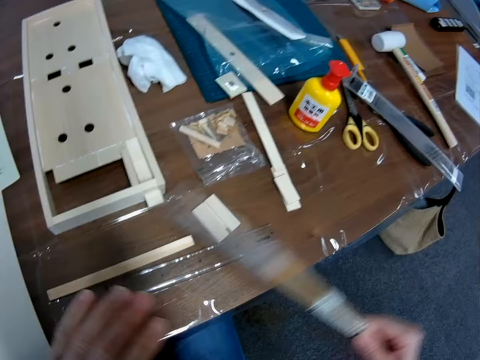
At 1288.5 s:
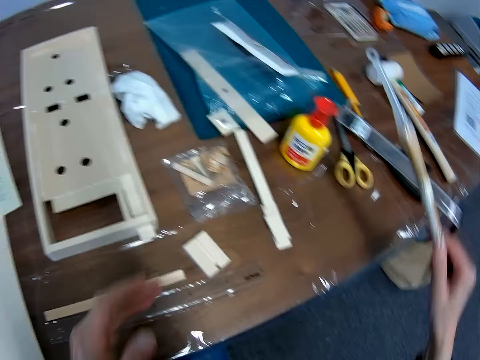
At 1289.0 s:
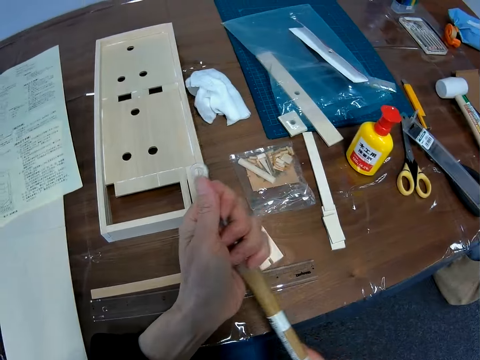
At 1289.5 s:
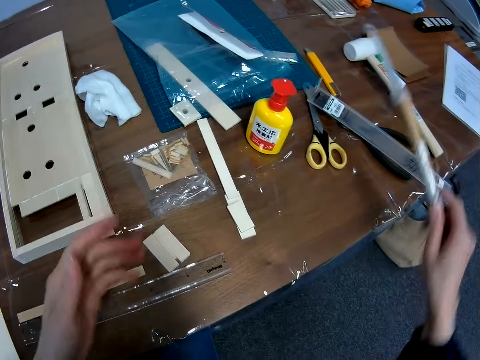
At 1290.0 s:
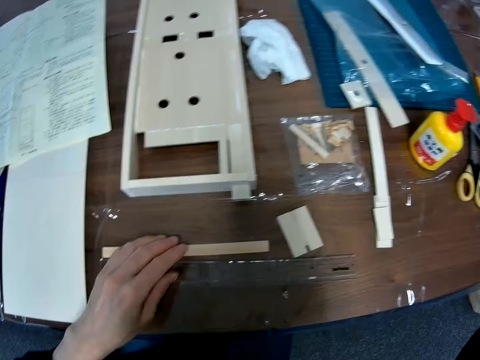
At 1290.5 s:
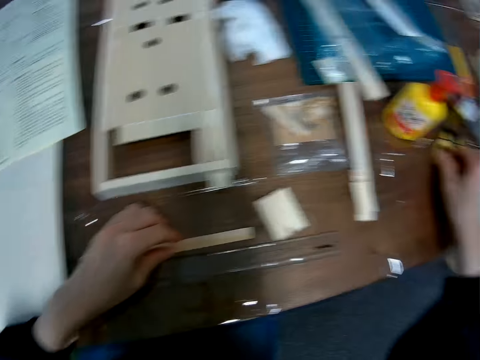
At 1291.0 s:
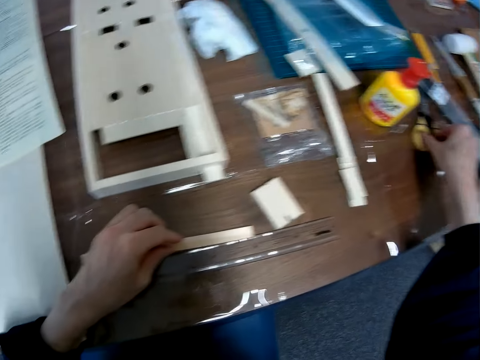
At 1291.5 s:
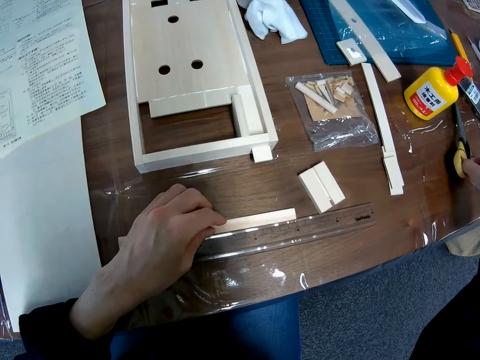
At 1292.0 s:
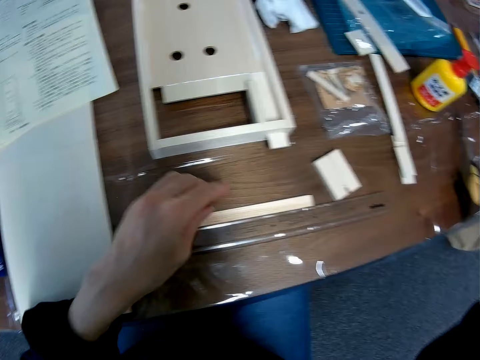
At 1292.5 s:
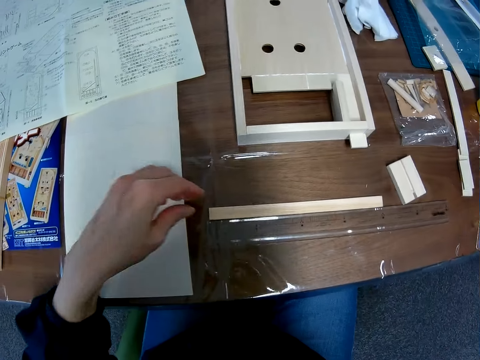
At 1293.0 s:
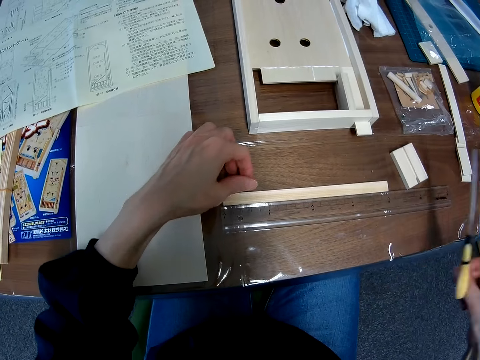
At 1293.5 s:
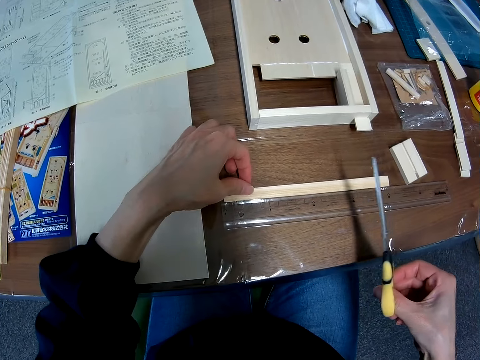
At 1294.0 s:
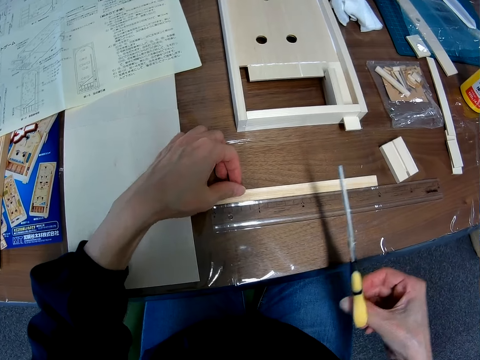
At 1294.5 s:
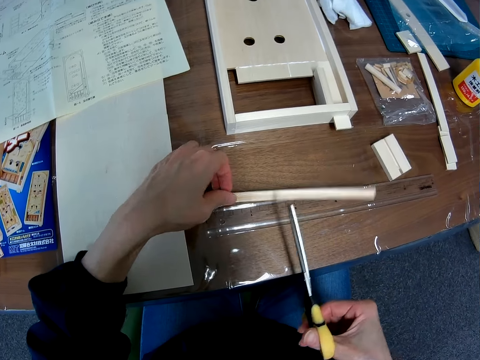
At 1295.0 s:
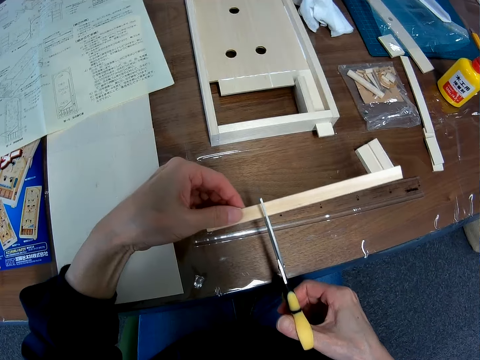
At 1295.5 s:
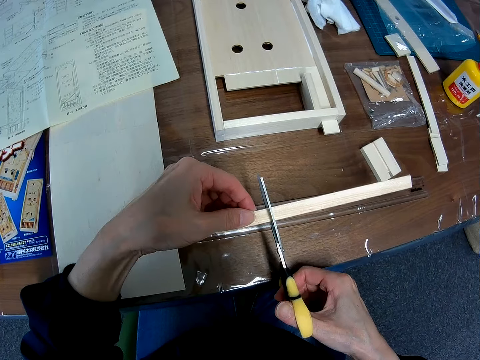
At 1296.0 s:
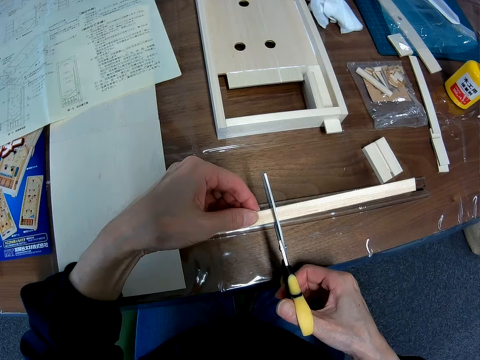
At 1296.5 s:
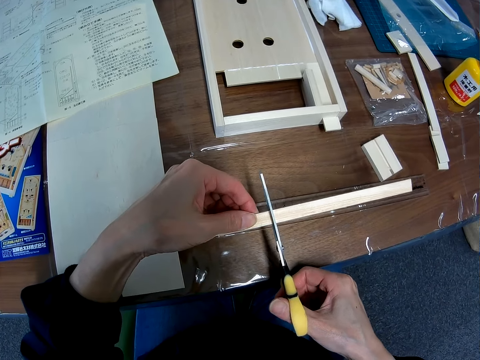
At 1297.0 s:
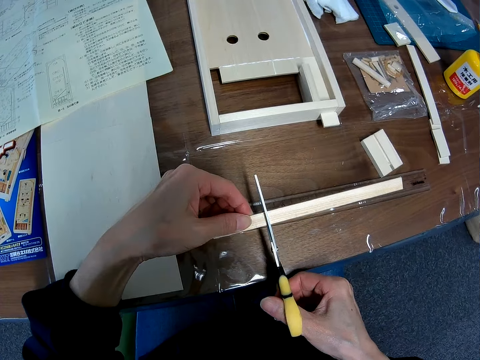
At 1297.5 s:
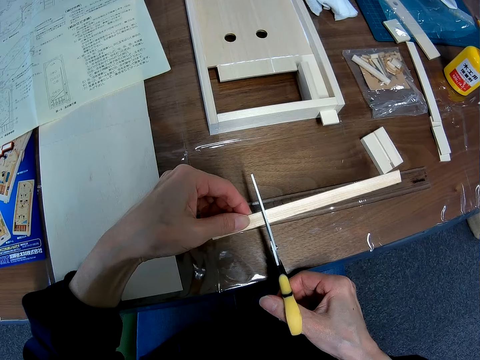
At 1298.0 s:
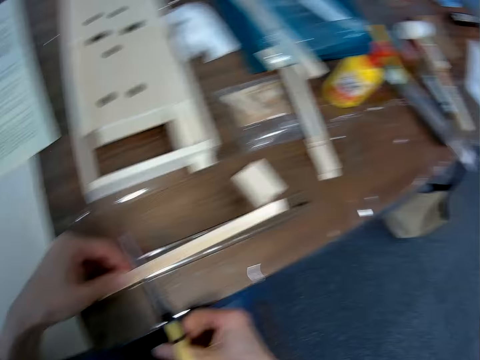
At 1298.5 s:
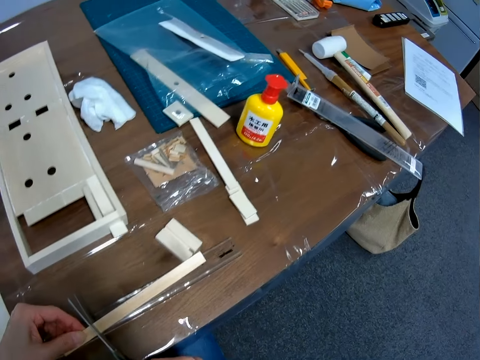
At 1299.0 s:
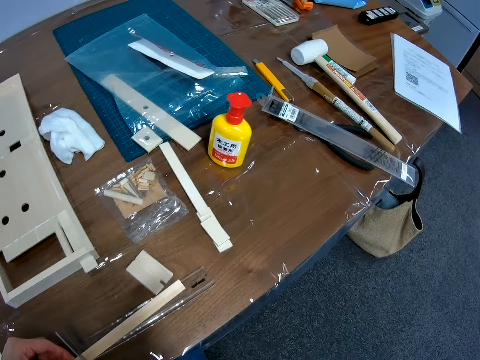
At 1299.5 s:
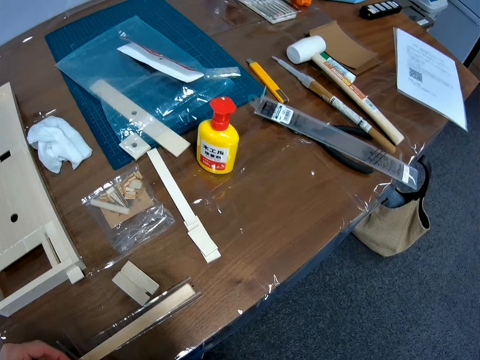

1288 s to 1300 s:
The camera wearer tightens the lid. She drops the marker on the right side of the table. She holds a piece of wood. She picks up a pair of scissors from the table with her right hand. She withdraws her hand off the piece of wood. She picks up the piece of wood. She cuts the piece of wood with the scissors.

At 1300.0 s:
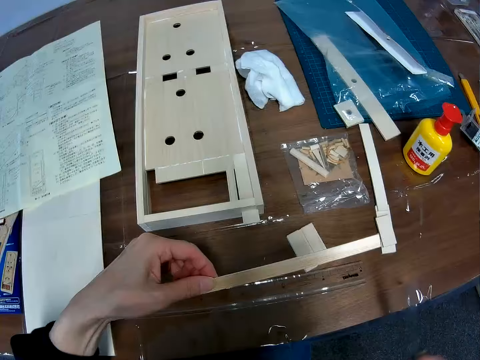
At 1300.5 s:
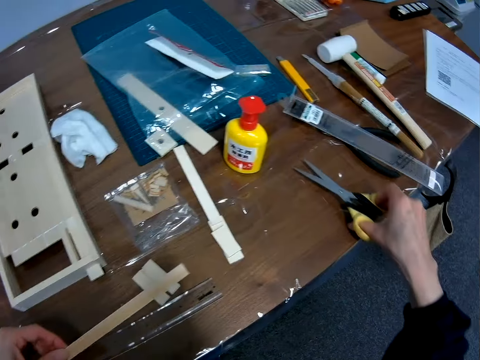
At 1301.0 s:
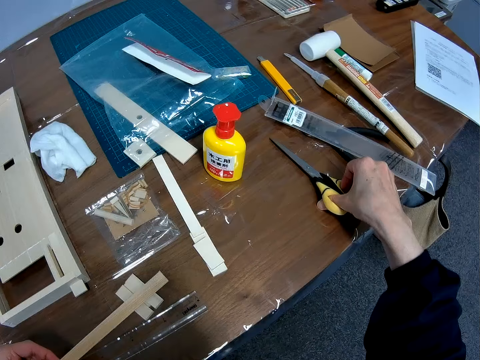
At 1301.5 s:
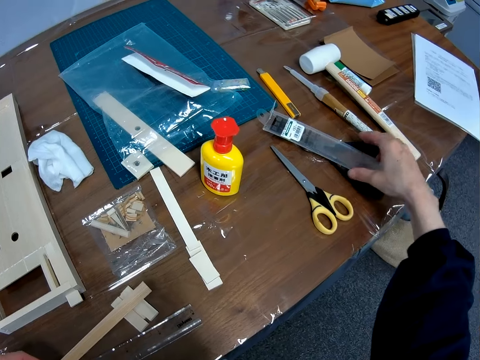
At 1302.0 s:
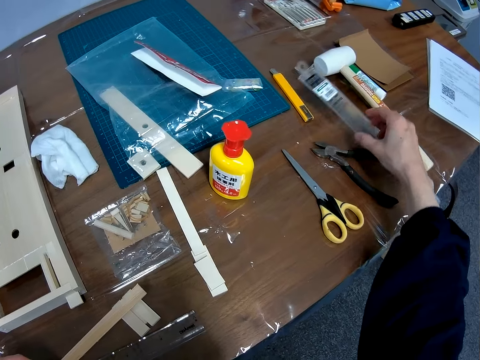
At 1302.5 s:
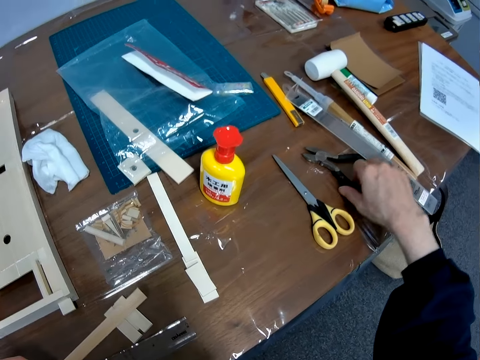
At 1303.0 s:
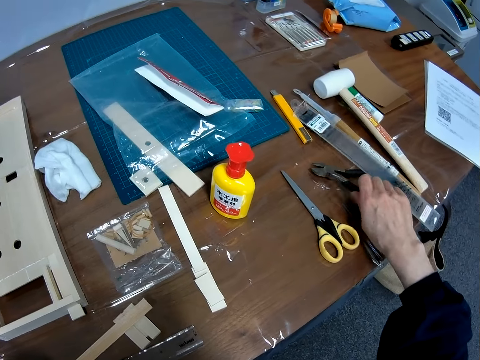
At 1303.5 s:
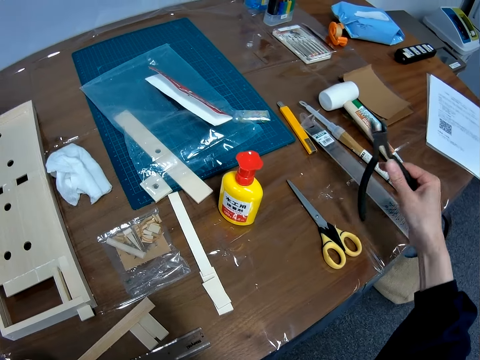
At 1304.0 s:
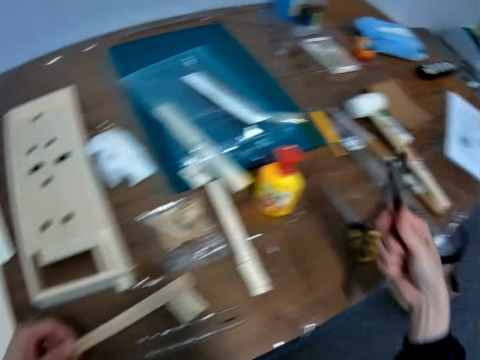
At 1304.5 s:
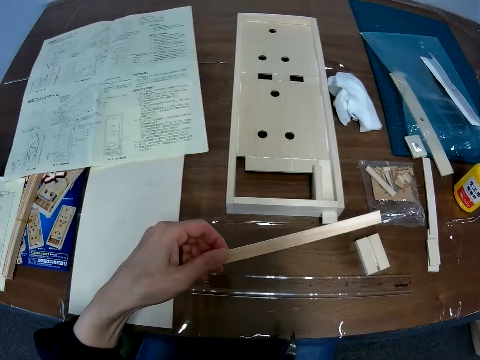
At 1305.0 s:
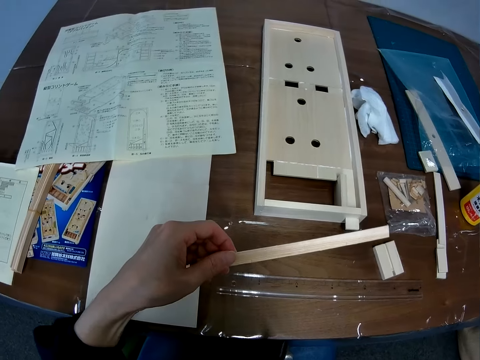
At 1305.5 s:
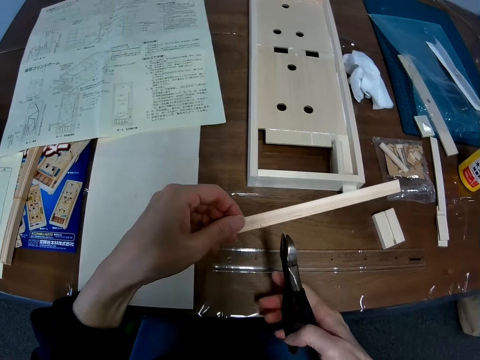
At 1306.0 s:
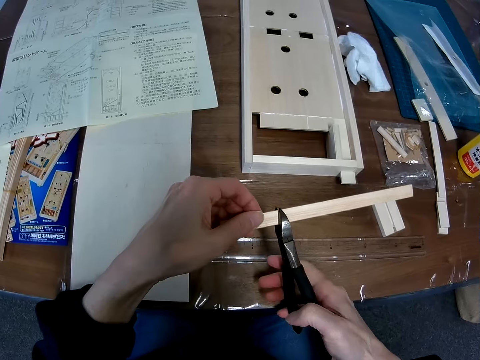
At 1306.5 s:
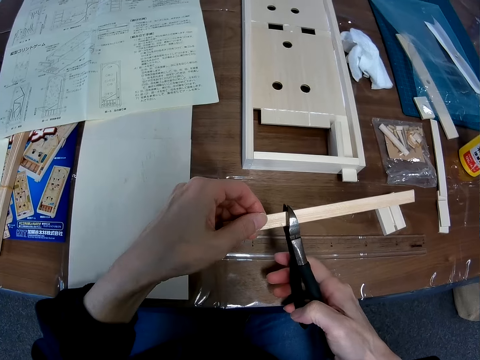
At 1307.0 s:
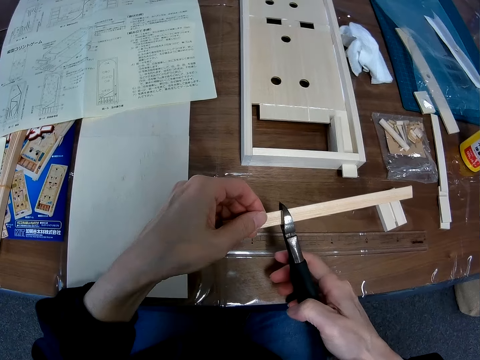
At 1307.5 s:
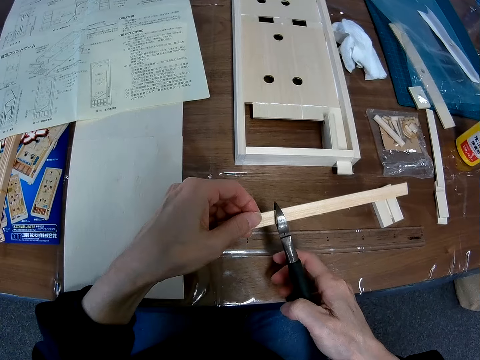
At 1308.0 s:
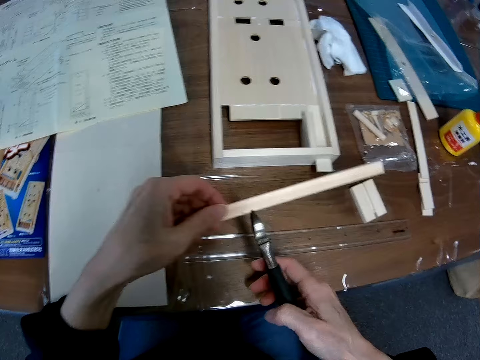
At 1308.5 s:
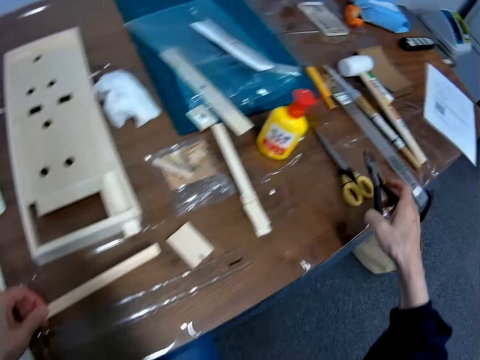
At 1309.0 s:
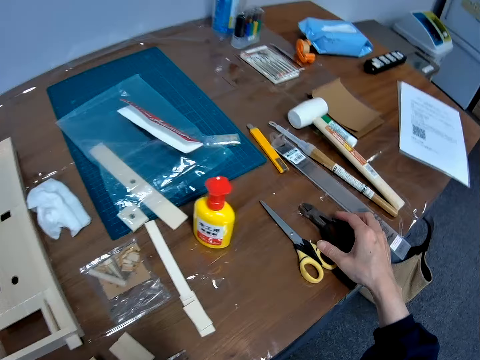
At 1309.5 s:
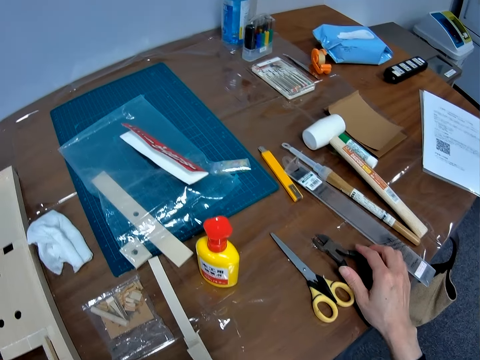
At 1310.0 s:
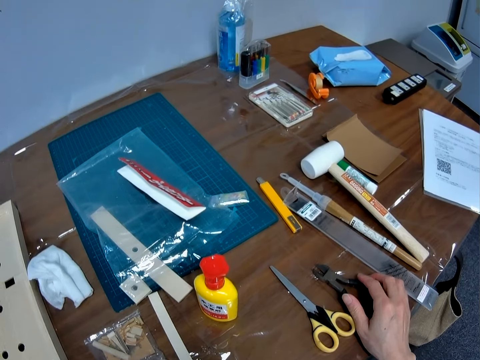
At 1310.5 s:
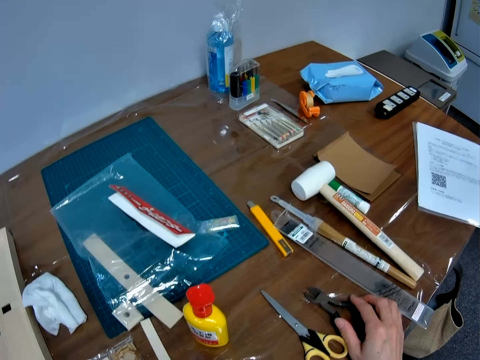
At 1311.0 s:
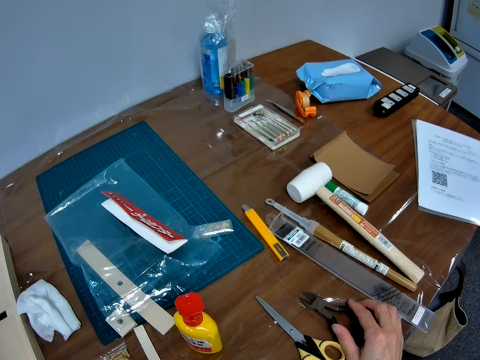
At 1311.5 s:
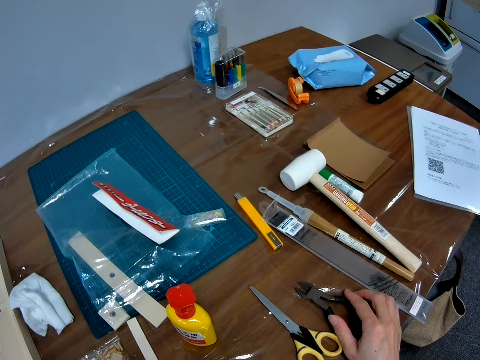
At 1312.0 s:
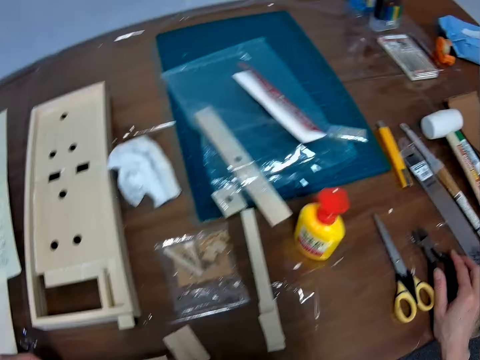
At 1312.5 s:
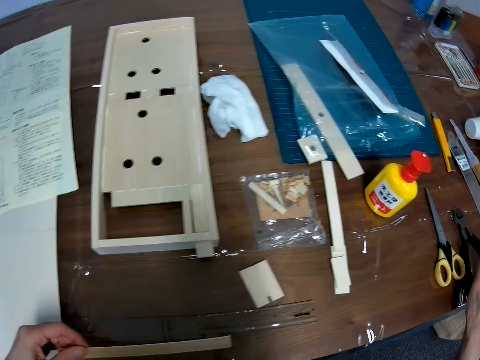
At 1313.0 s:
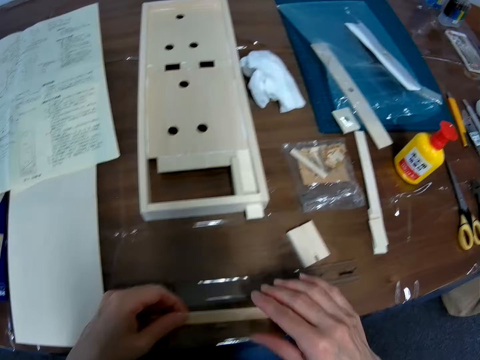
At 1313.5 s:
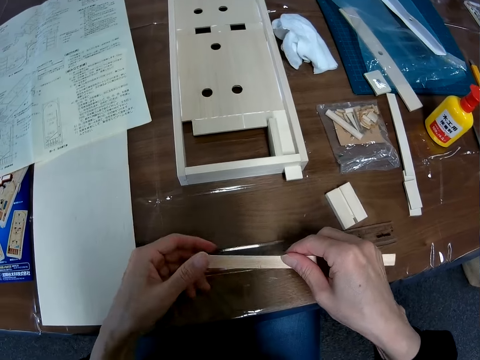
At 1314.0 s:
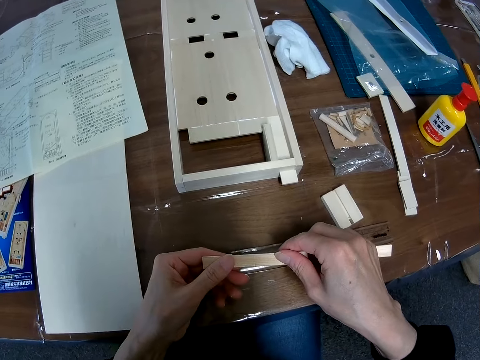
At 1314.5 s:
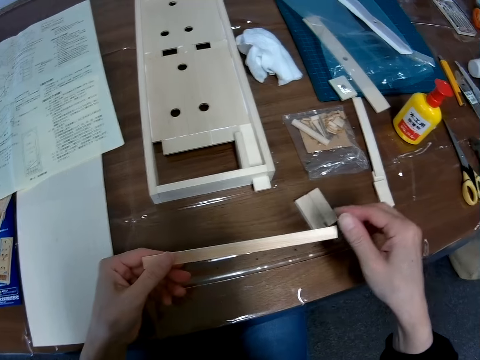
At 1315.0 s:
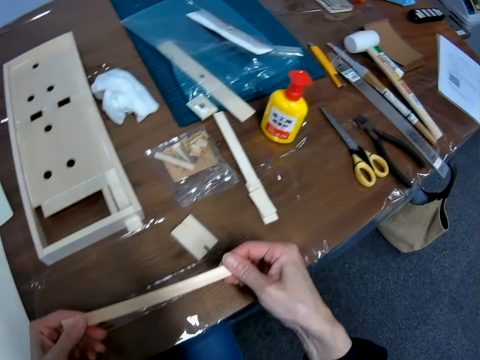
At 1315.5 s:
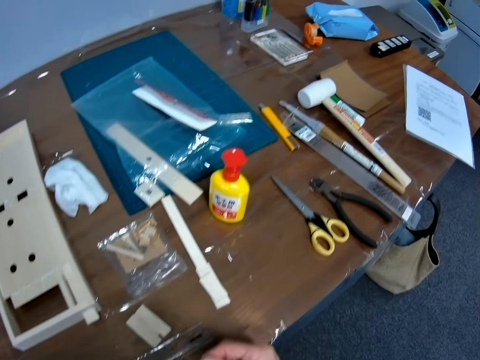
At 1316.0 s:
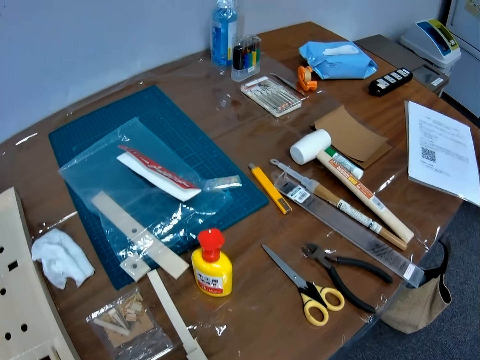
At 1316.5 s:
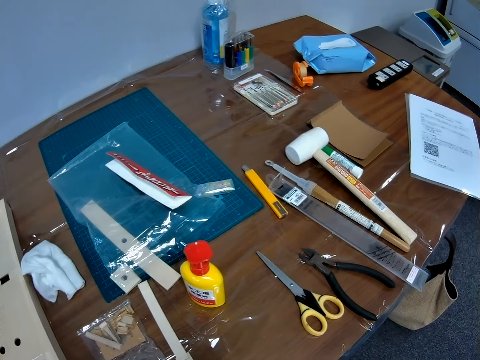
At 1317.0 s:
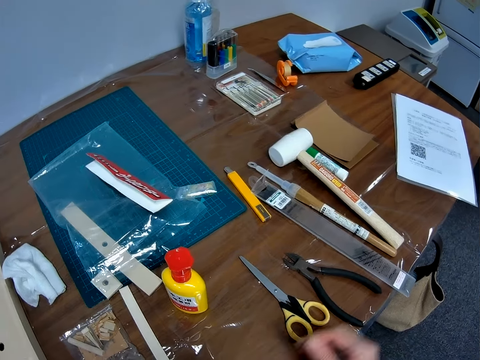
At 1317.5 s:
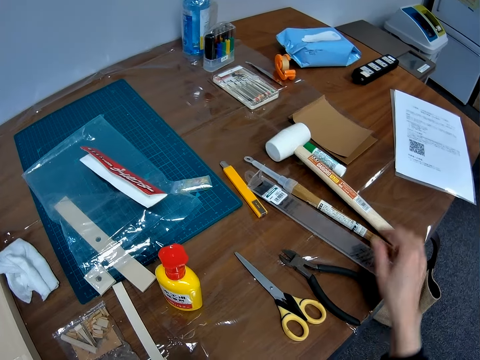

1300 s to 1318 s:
The camera wearer puts the scissors on the table. She moves the ruler away from a pair of pliers on the table. She holds something. She picks up the pliers from the table. She holds a piece of wood with the pliers. She cuts the piece of wood with the pliers. She puts the pliers on the table. She holds the piece of wood with her two hands. She looks at the right end of the table.
